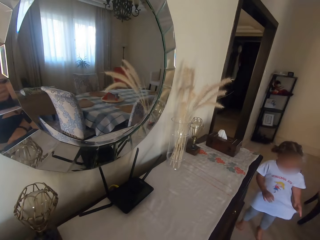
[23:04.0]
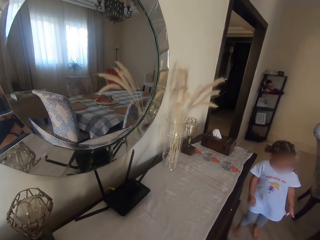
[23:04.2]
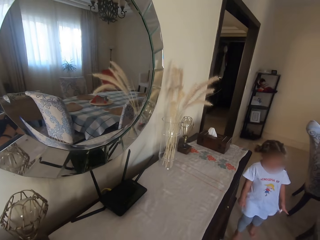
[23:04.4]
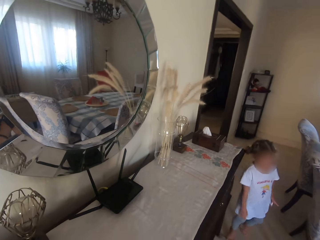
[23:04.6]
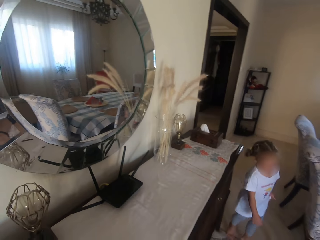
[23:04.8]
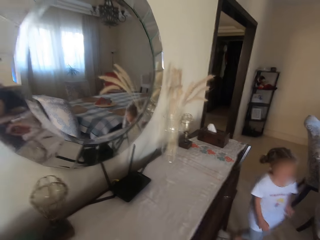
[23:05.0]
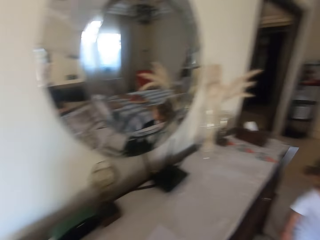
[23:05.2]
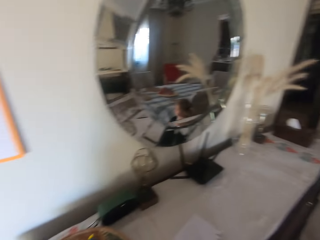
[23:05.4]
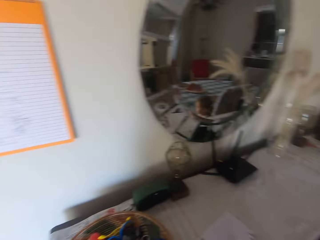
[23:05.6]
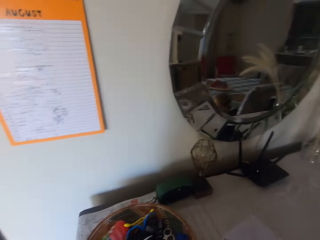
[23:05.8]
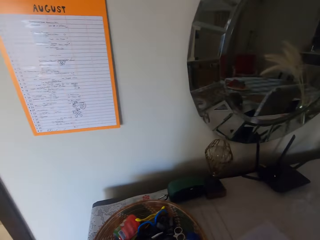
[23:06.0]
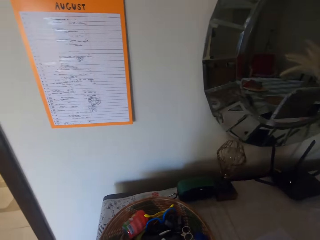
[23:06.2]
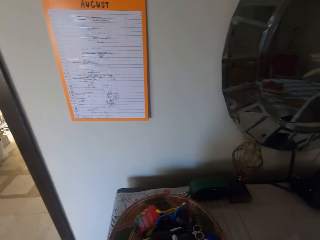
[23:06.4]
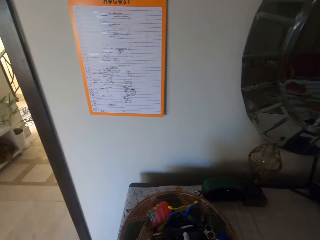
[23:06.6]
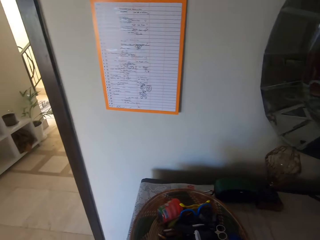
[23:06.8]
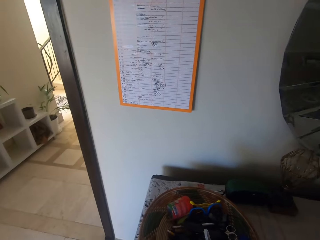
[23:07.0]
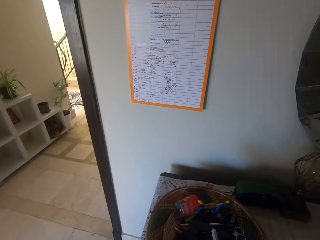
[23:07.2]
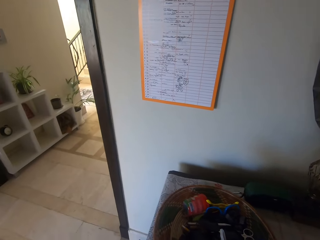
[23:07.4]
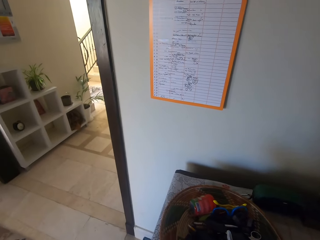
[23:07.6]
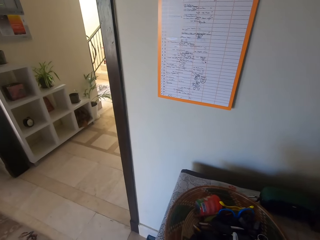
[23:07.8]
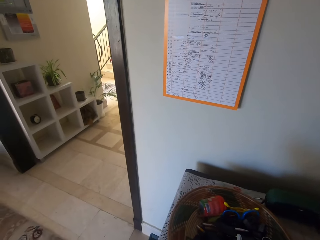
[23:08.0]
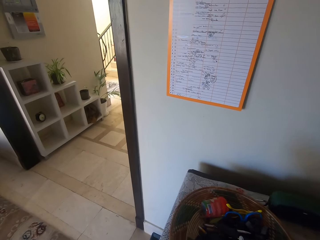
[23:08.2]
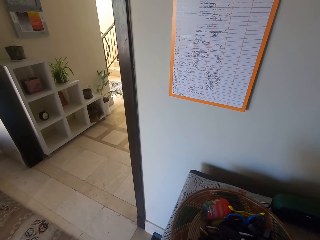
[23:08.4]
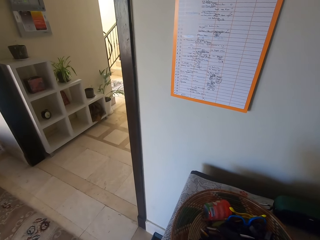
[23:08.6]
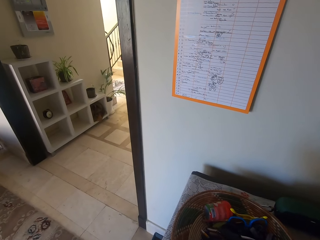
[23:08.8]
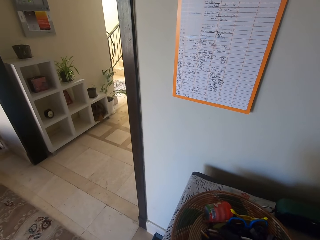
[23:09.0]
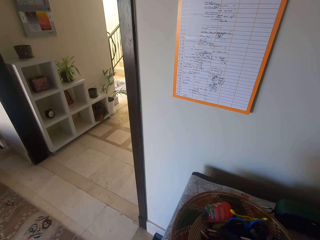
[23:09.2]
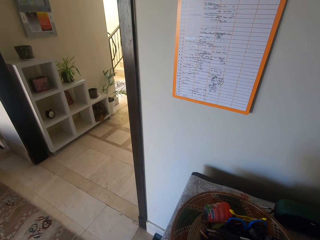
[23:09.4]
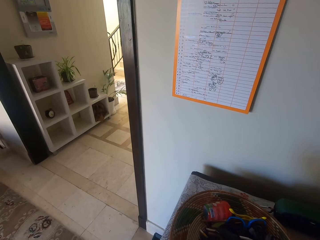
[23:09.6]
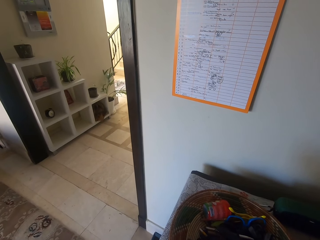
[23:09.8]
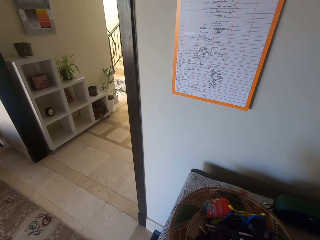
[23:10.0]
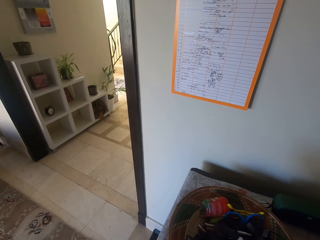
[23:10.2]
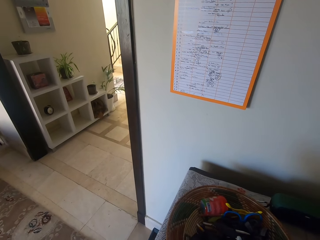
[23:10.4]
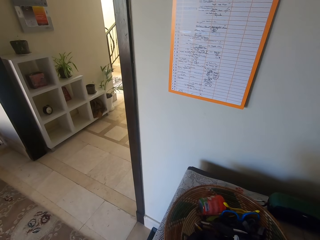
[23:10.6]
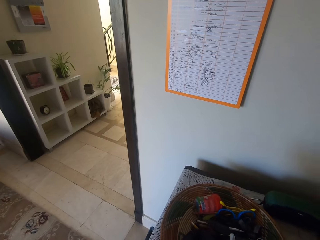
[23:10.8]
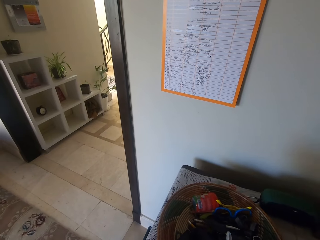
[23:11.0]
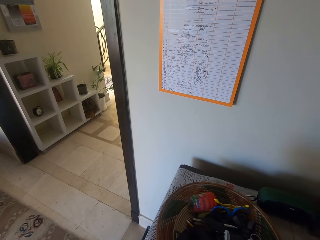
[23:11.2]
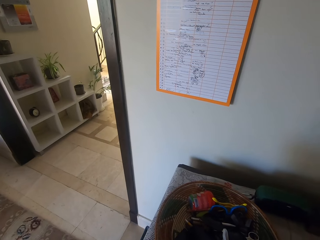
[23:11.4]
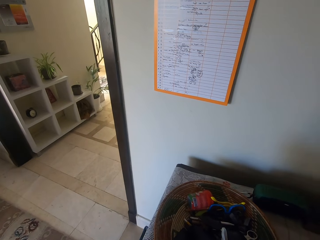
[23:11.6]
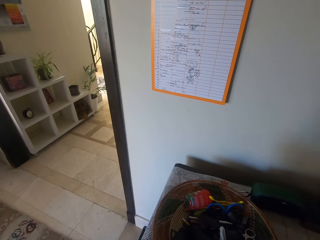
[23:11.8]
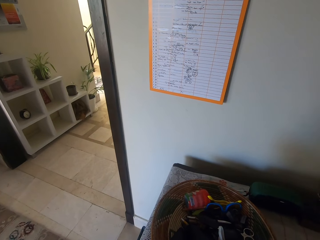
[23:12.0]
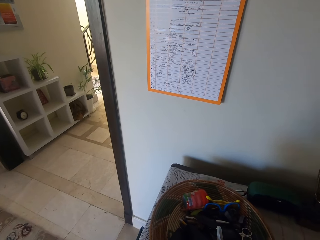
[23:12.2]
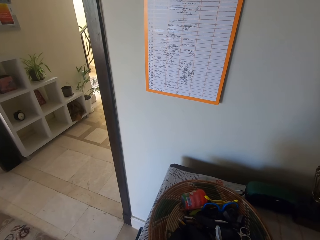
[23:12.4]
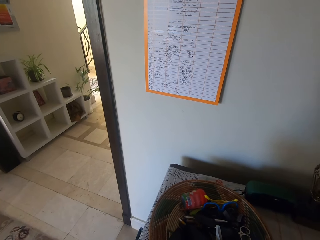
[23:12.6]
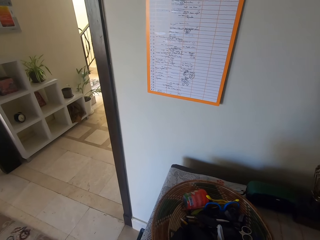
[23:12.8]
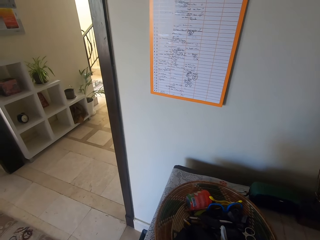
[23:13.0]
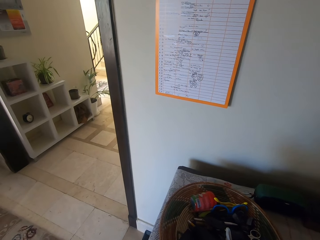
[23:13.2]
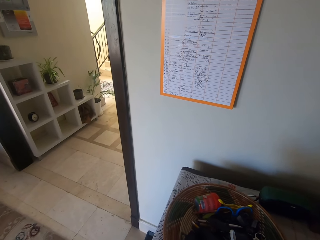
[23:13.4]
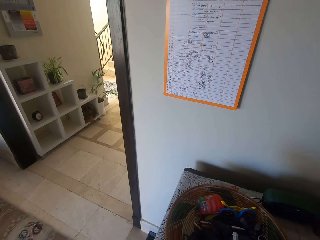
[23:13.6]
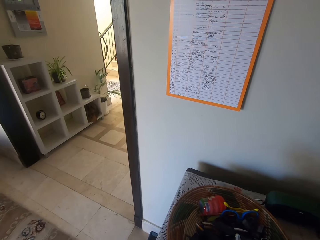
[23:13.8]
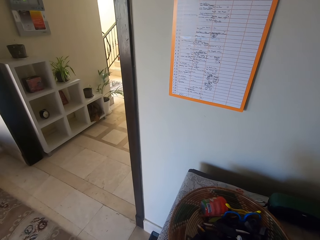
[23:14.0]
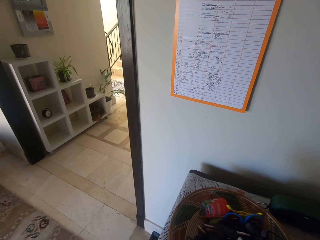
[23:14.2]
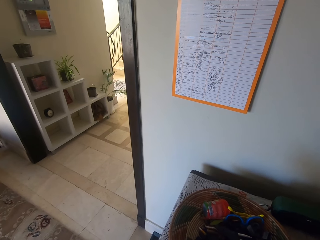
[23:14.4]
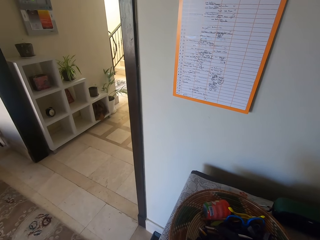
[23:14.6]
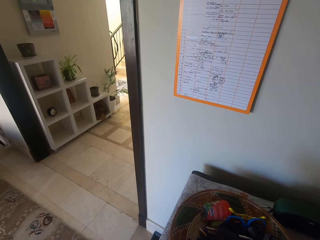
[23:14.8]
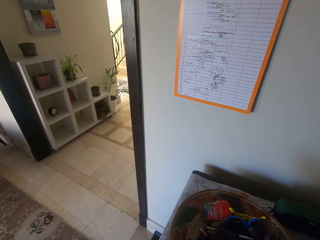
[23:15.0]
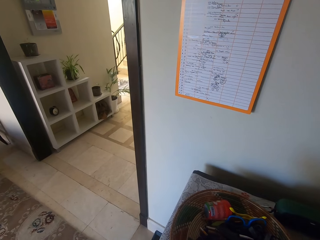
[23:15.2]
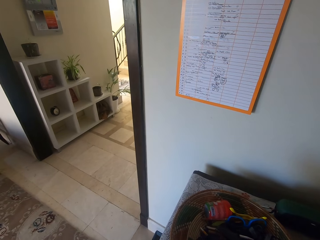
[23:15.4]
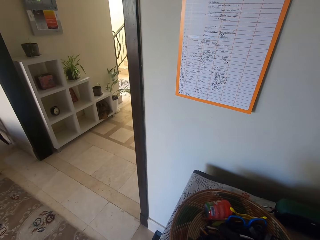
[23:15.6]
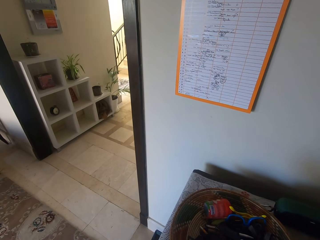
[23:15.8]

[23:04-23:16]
The camera wearer talks to a child. They look around the room. The child talks to the camera wearer.

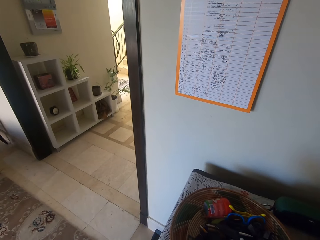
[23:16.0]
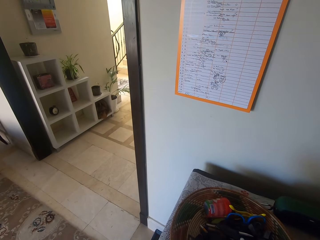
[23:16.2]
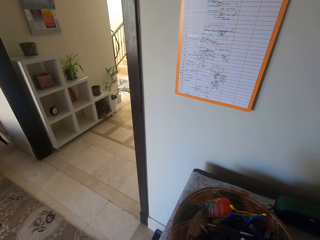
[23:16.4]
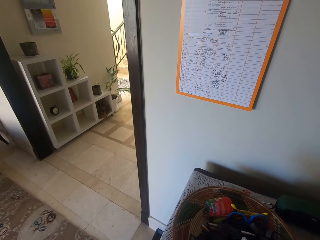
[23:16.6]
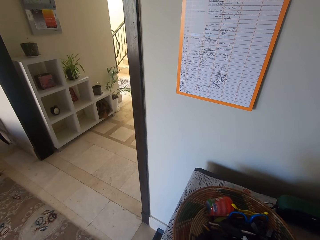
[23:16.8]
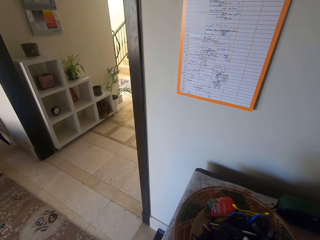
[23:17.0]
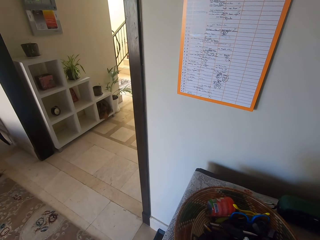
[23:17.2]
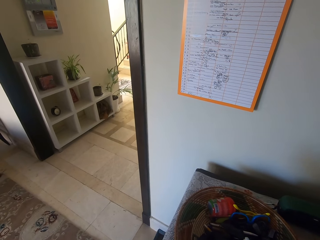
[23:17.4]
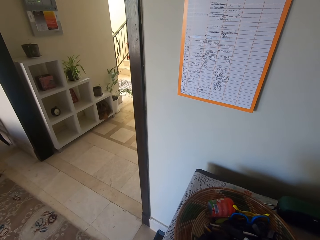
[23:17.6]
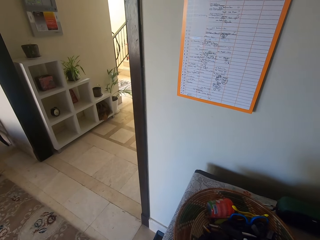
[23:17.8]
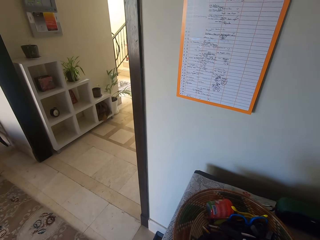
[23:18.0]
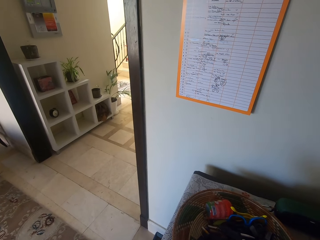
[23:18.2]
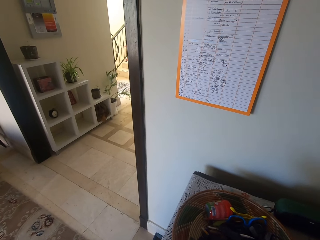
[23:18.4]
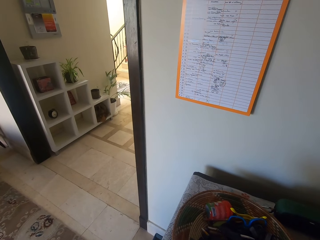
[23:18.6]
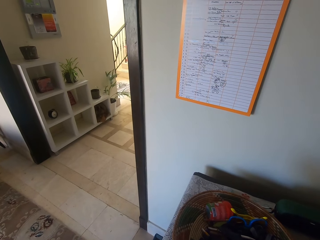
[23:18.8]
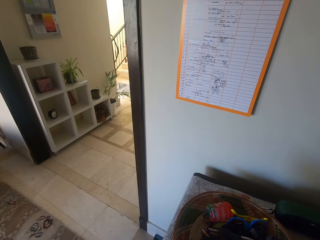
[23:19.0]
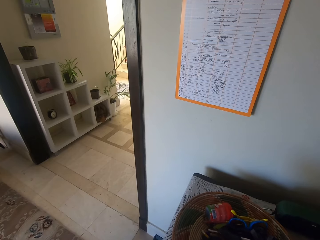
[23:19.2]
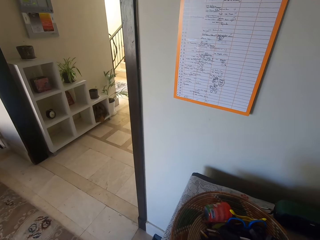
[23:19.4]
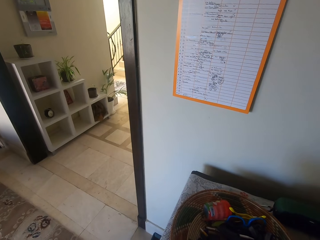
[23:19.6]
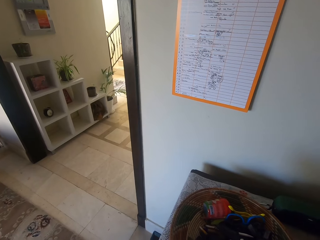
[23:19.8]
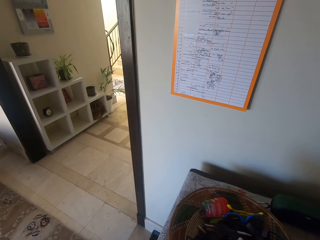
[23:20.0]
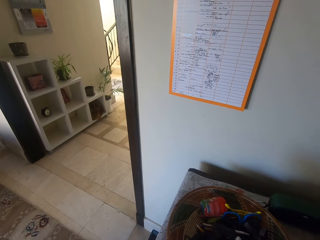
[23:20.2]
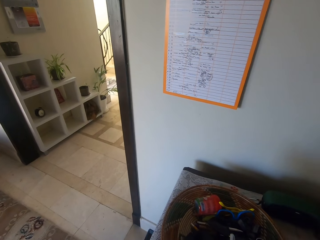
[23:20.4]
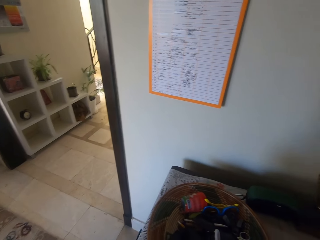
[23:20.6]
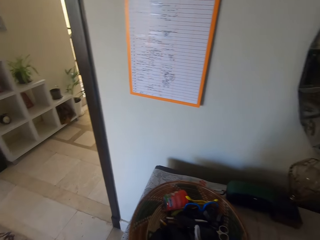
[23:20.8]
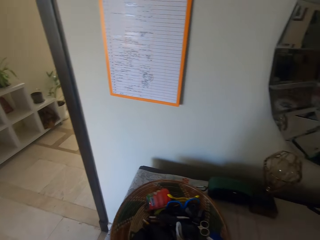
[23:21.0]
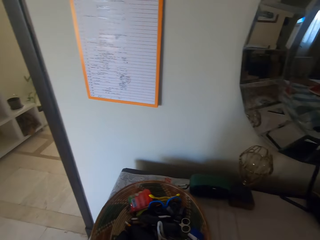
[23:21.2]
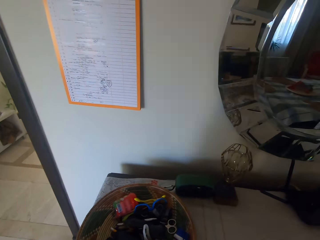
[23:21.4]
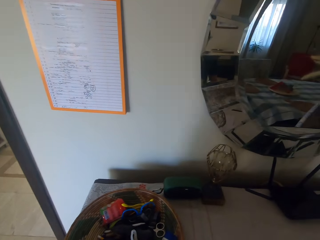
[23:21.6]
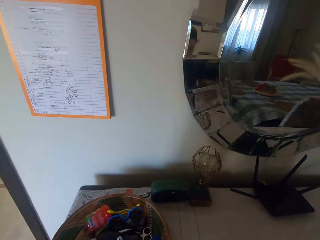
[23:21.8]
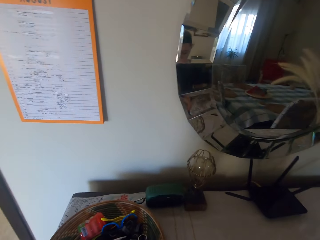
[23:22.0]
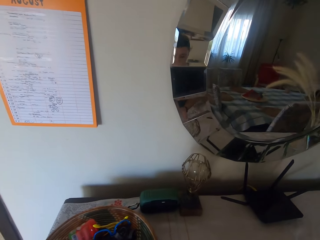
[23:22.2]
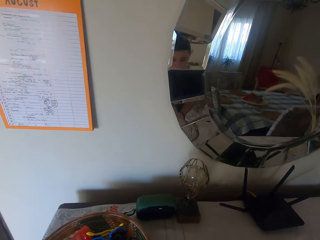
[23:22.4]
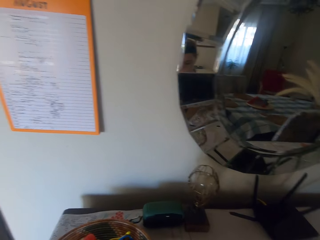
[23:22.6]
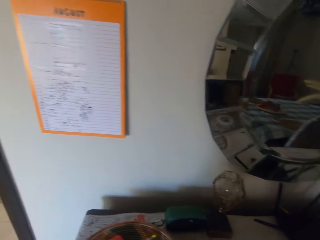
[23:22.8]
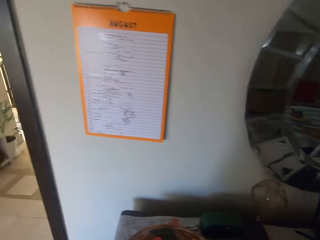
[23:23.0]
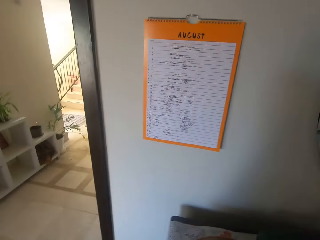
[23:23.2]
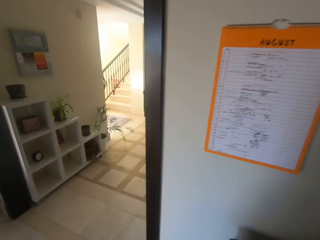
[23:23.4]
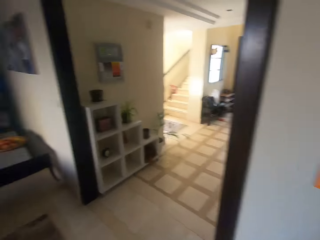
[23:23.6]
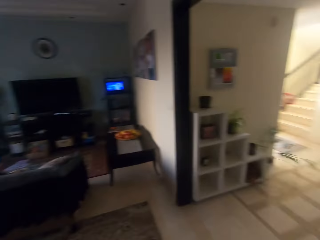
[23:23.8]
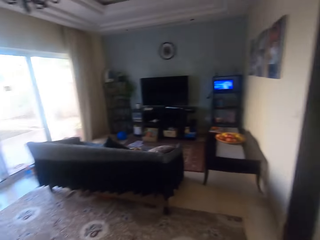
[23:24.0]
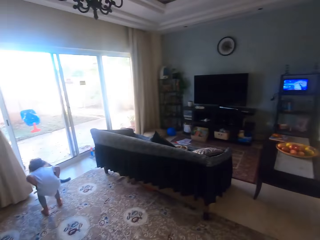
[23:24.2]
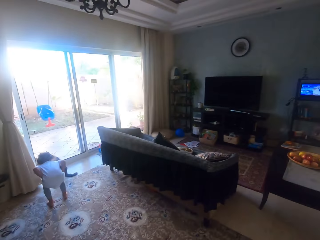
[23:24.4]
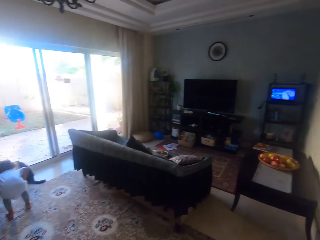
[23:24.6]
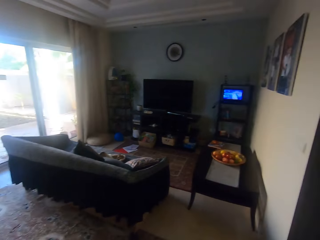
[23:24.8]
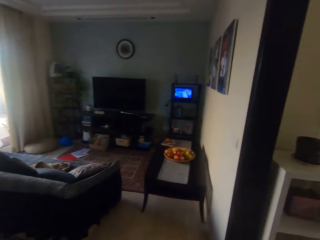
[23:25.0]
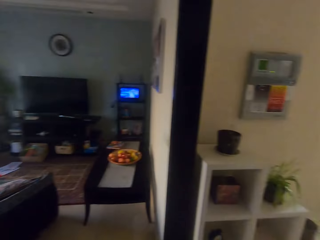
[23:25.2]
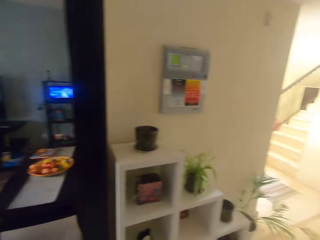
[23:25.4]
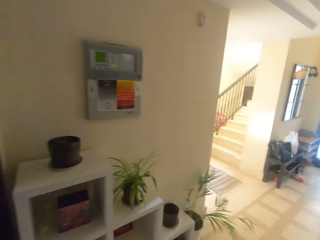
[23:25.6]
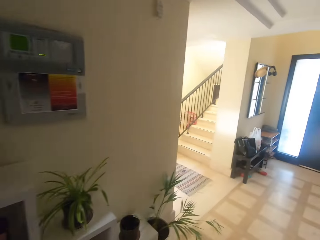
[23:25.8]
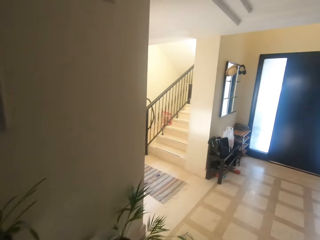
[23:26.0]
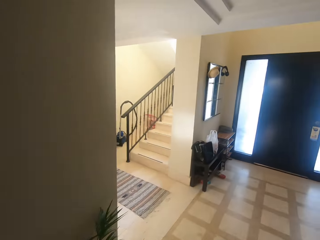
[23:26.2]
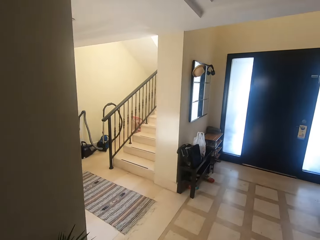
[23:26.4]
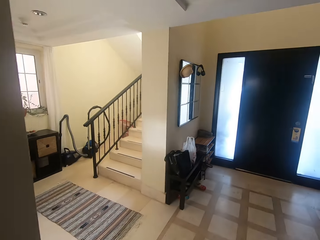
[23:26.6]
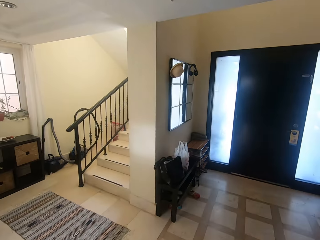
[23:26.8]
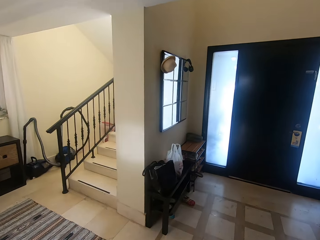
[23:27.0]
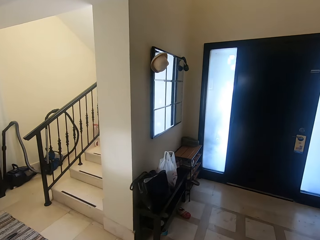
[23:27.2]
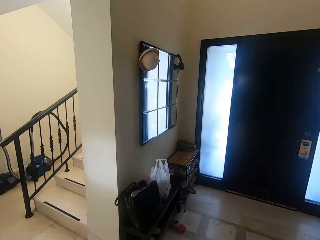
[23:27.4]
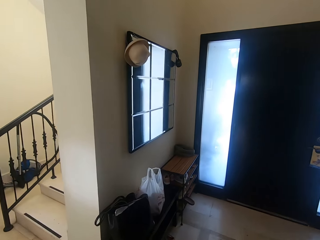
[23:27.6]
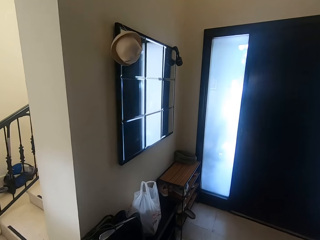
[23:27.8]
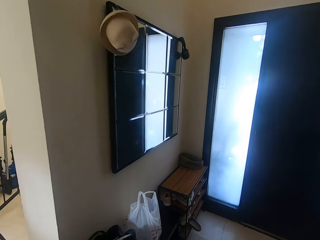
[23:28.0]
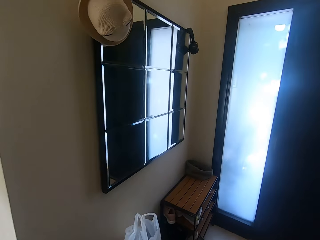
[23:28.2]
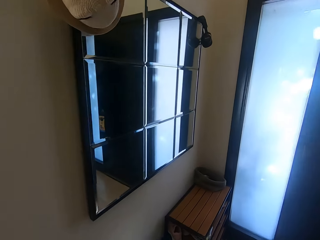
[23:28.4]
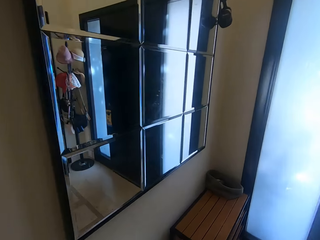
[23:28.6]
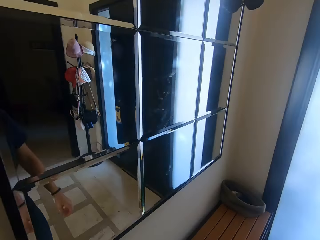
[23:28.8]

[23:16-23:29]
The camera wearer looks around. They walk around the house.
